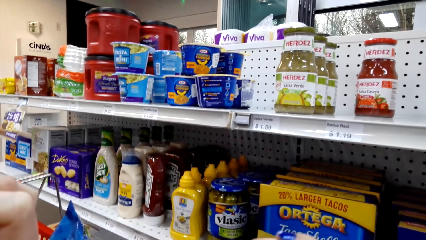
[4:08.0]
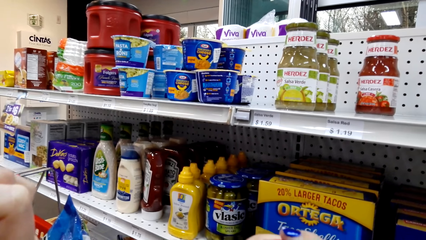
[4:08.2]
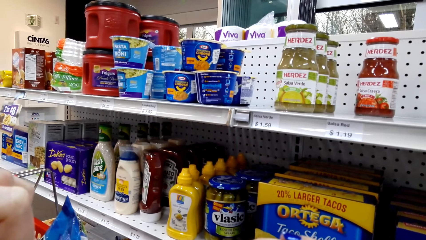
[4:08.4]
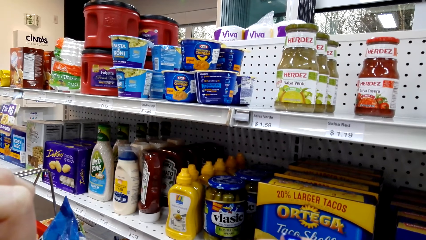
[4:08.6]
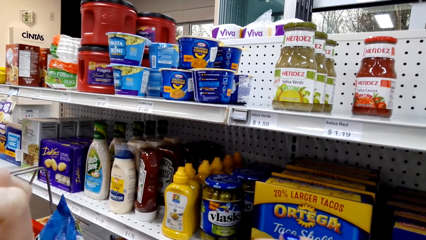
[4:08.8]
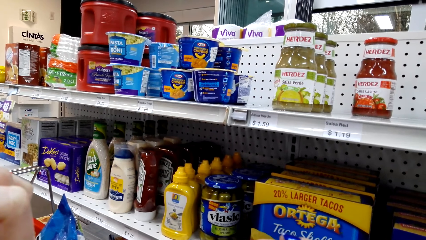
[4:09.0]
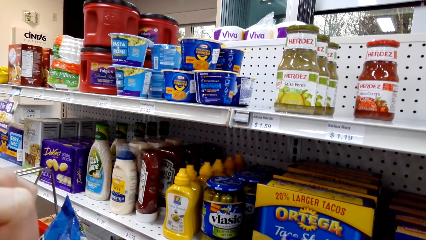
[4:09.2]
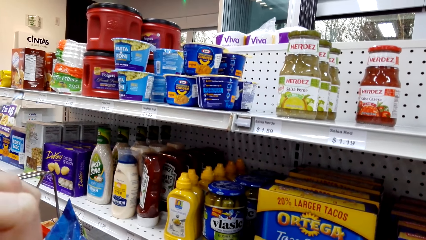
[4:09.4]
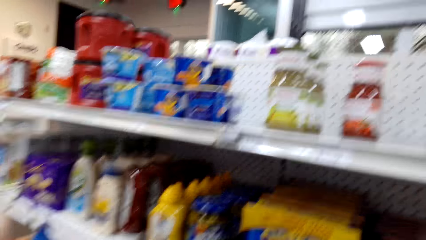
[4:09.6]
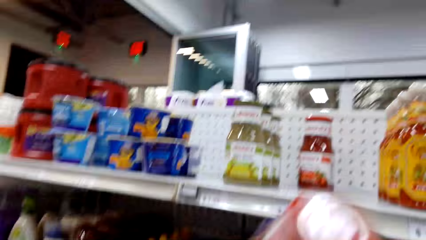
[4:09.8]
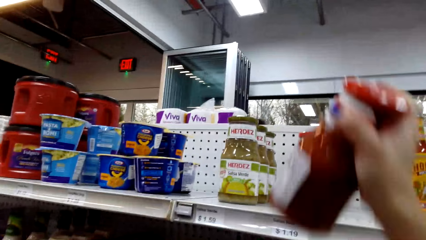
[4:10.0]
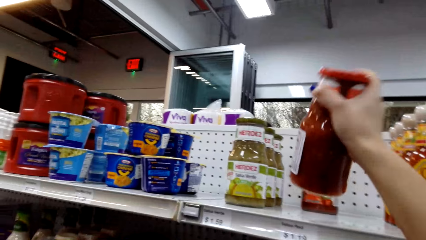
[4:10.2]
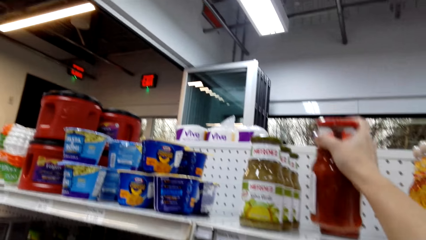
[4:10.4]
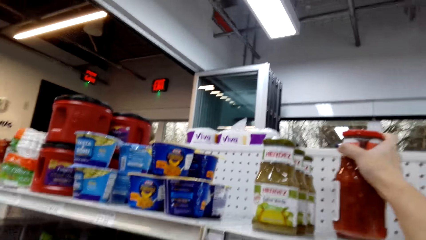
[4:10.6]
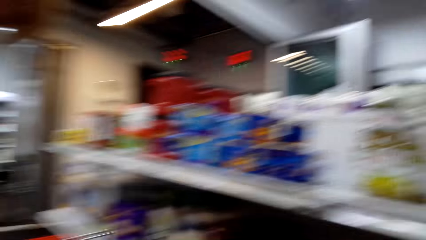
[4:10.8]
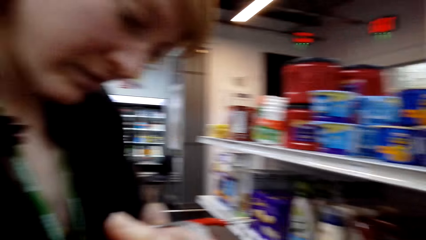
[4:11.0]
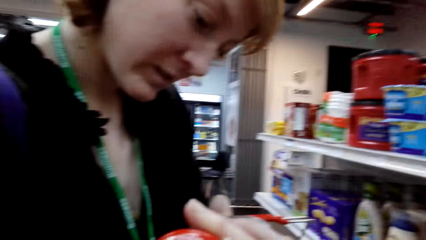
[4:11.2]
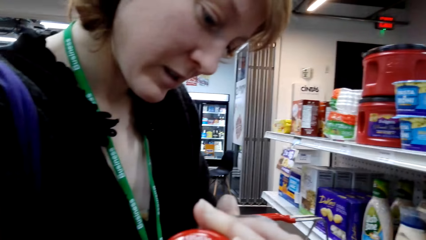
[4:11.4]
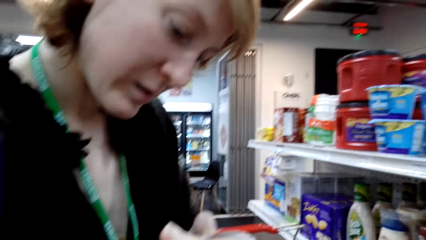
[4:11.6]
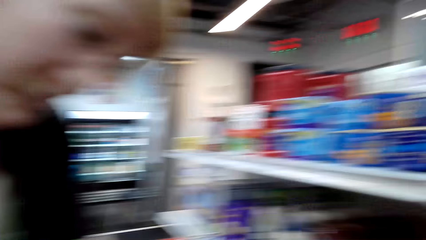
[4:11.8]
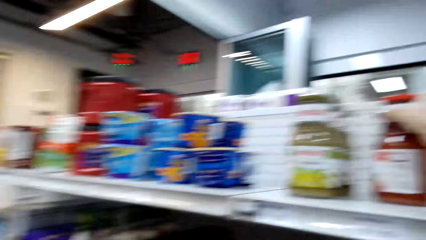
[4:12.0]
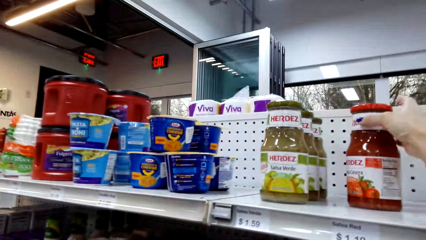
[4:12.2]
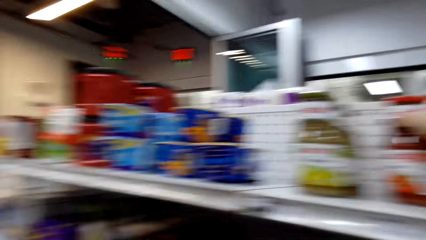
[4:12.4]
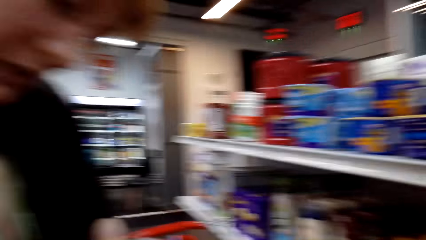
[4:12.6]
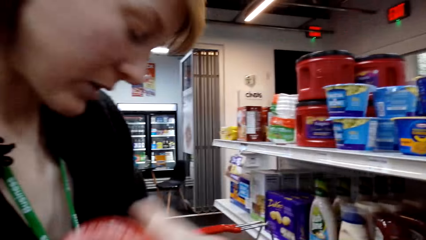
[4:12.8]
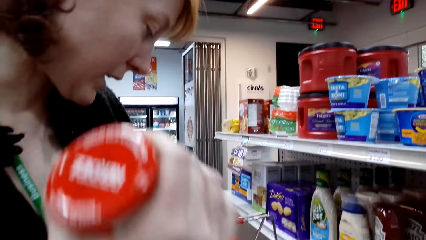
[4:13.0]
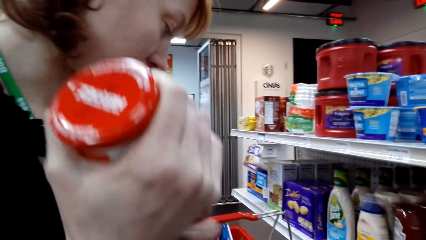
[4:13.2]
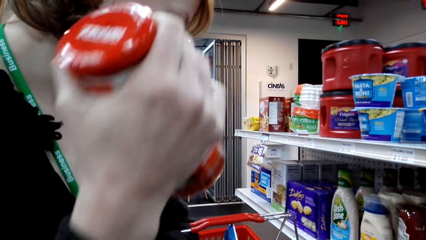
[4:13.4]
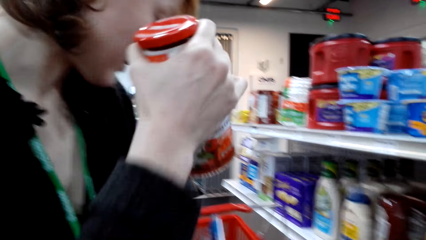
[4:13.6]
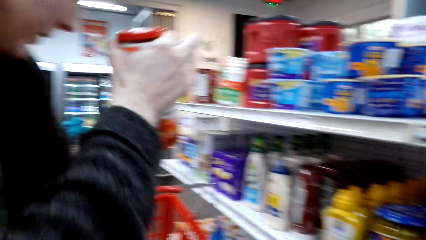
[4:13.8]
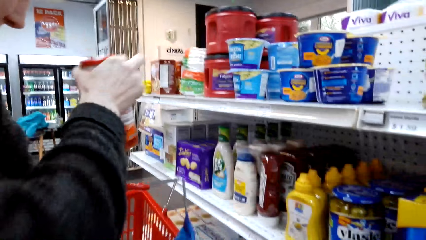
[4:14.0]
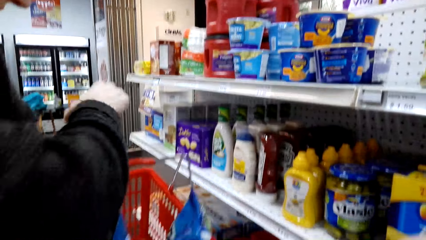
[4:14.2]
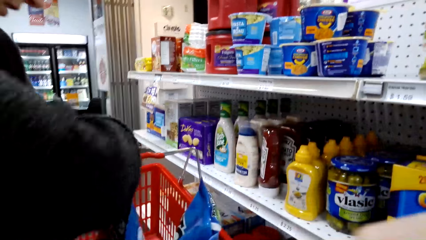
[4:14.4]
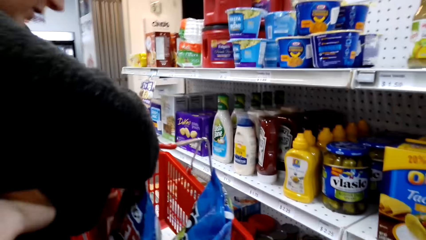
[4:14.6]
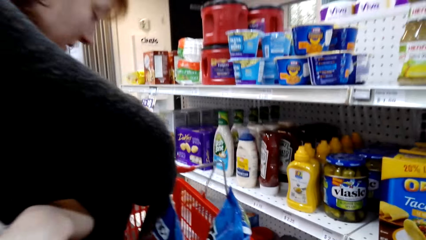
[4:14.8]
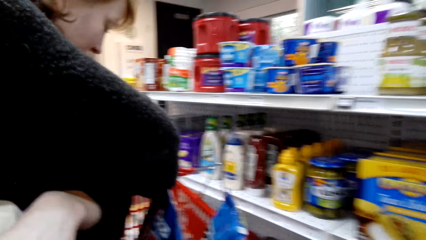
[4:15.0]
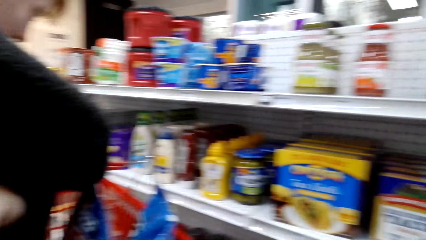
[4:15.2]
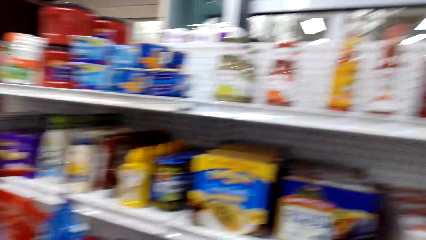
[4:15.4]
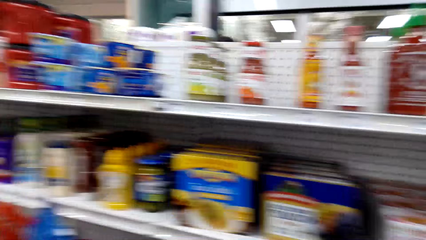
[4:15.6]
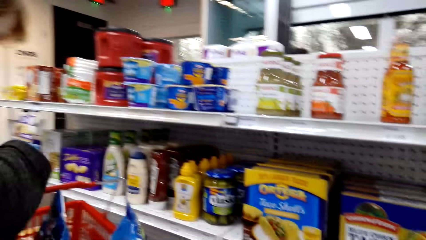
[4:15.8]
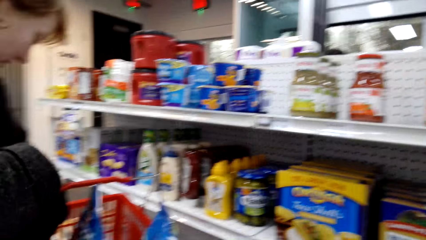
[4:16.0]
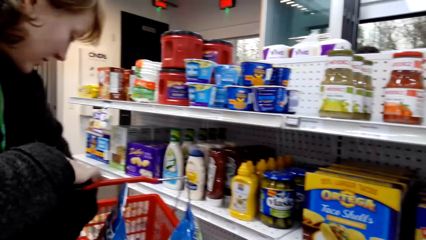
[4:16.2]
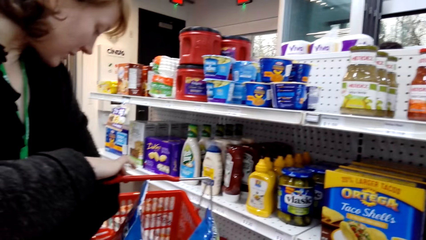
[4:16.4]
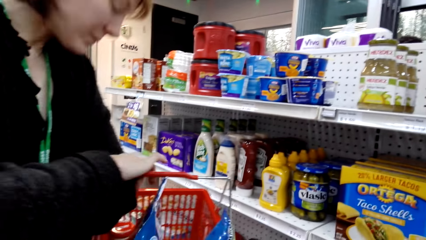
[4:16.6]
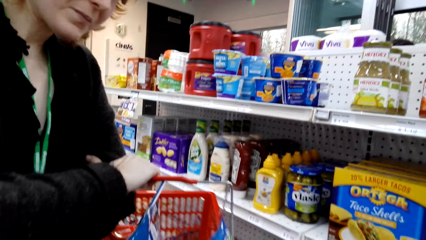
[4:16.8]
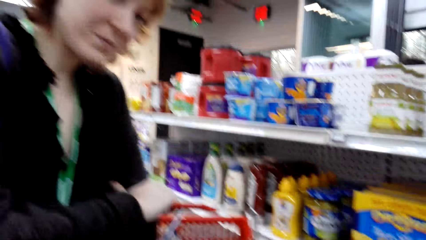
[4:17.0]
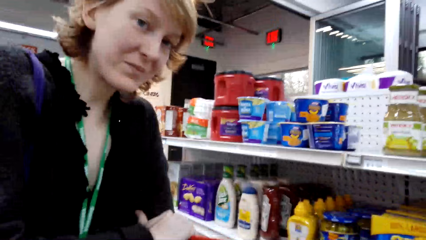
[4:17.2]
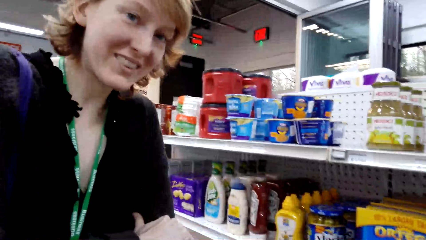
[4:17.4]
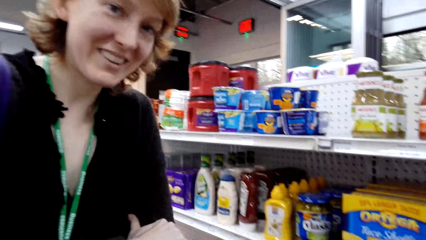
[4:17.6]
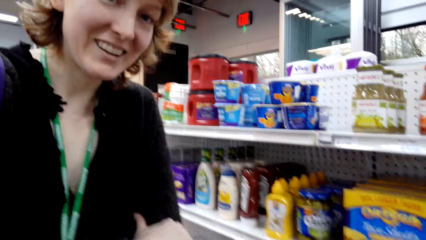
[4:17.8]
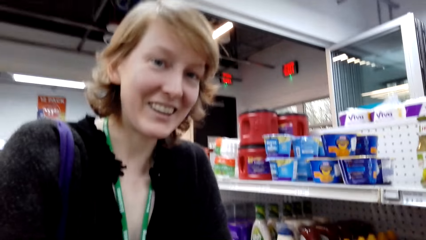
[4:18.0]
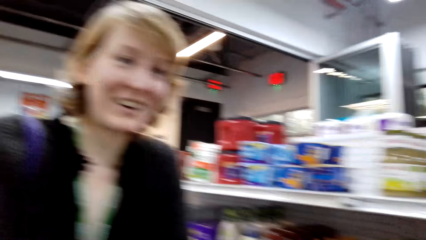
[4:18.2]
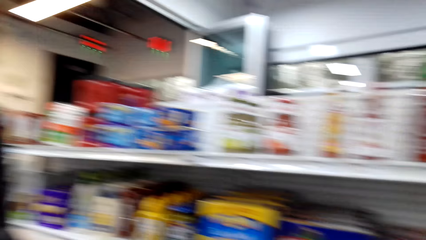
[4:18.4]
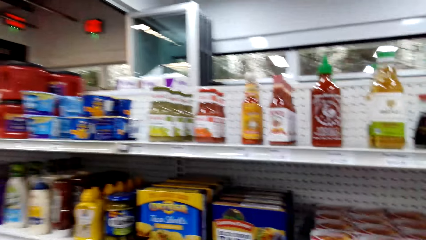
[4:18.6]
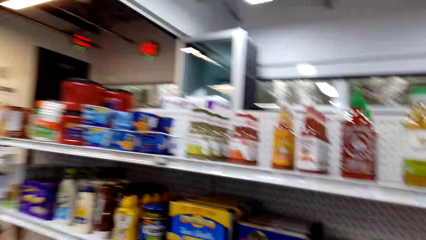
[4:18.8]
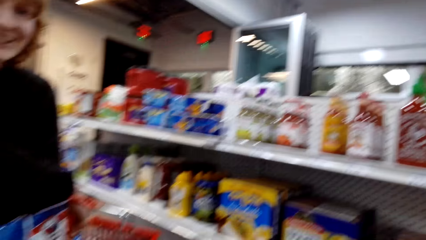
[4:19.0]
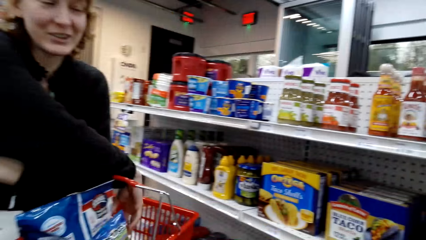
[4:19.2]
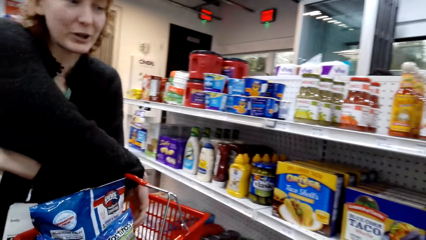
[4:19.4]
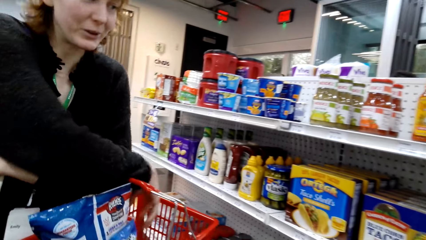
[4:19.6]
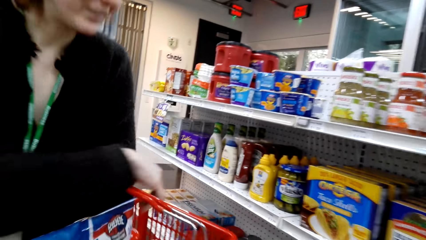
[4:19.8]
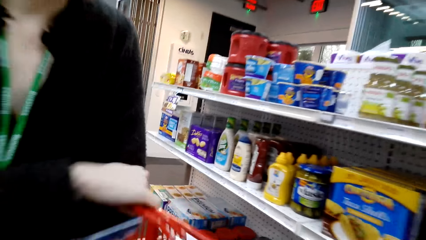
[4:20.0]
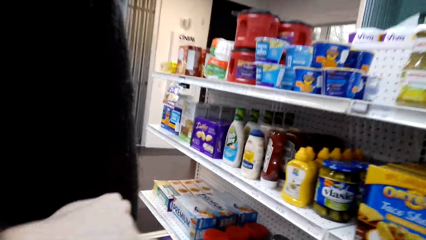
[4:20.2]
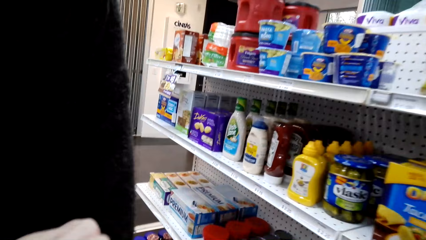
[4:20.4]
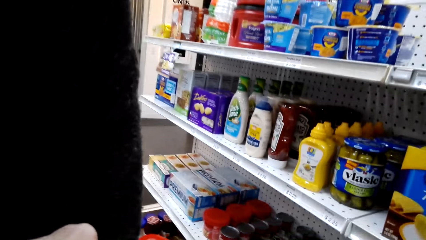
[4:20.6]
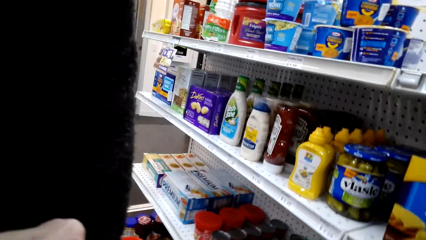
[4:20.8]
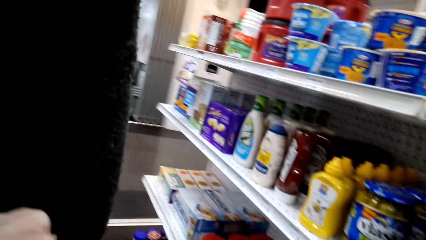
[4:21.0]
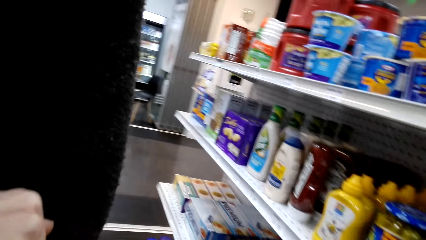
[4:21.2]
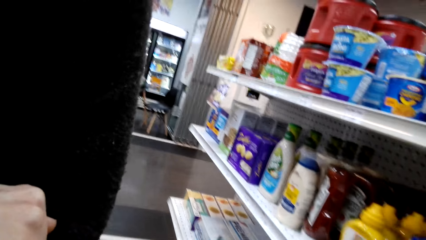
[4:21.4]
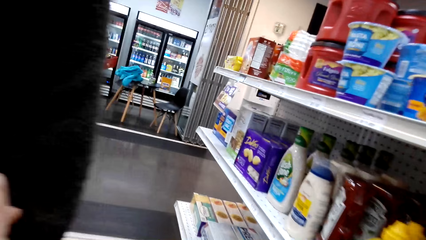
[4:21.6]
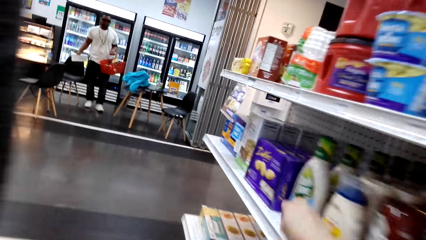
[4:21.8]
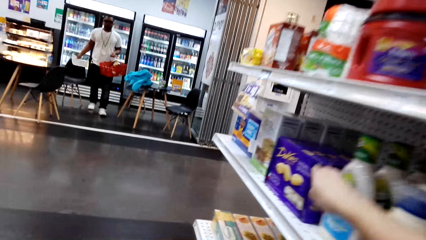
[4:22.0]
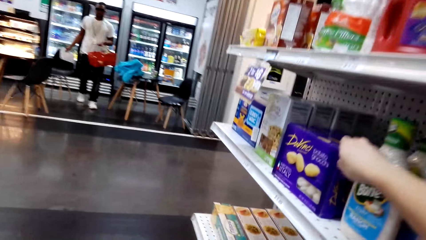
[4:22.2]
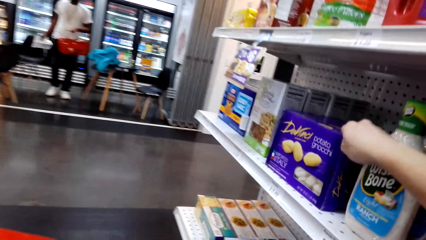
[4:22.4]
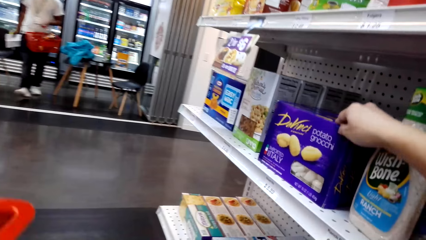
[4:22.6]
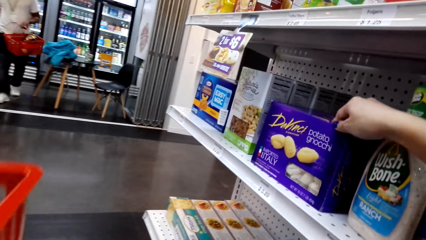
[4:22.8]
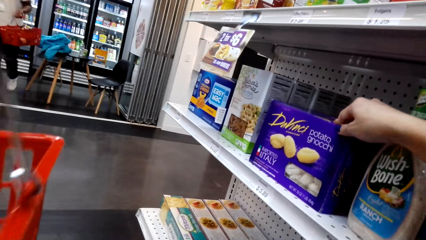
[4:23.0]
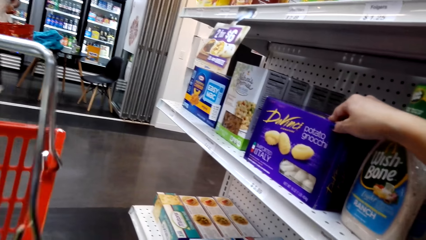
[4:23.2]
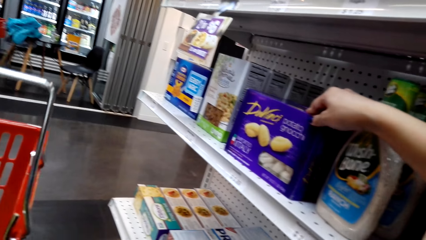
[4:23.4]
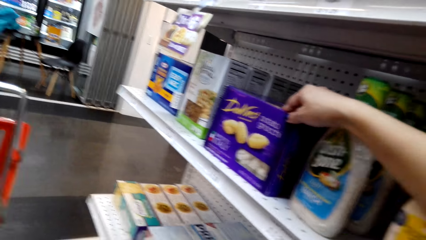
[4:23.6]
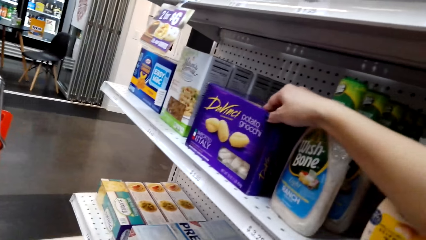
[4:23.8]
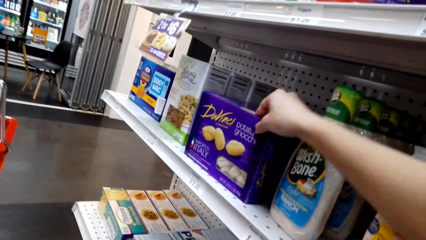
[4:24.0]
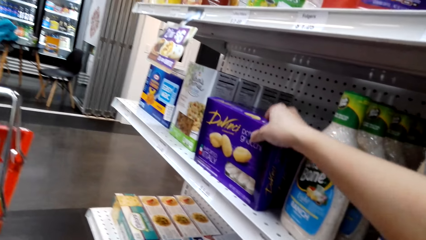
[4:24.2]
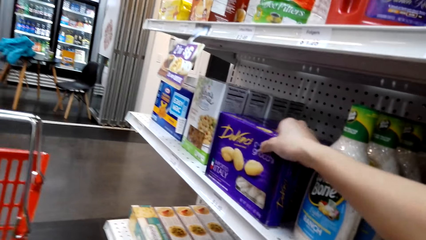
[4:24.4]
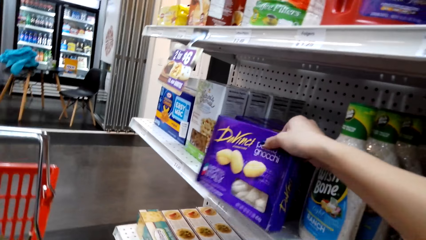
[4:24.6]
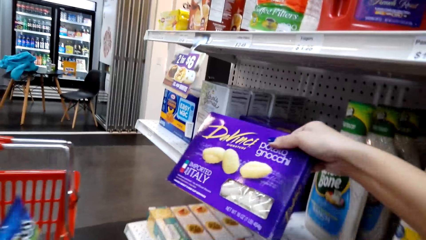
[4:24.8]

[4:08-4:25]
The woman stares at the tomato sauce. The camera wearer puts the tomato sauce on the shelf. They look at the woman. They converse with the woman. The woman puts the food in the bucket. The camera wearer looks around the supermarket. They converse with the woman. They walk around the supermarket. They pick the potato crisp.
